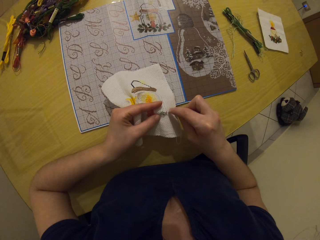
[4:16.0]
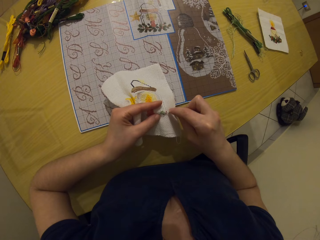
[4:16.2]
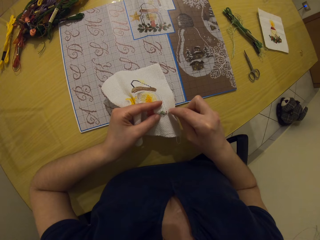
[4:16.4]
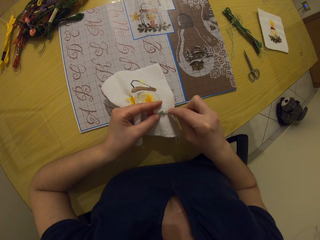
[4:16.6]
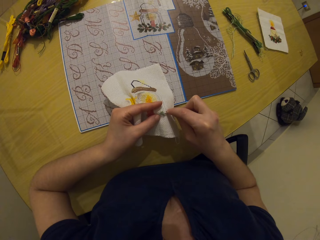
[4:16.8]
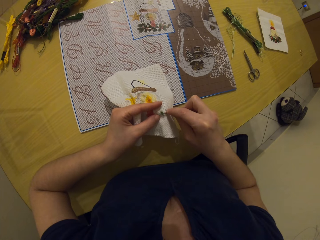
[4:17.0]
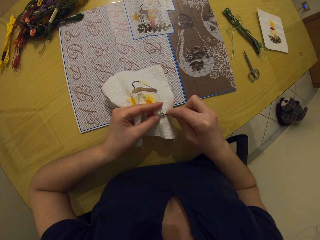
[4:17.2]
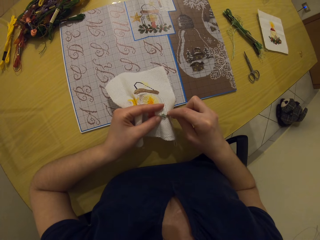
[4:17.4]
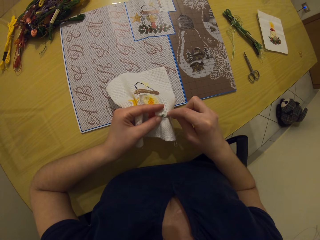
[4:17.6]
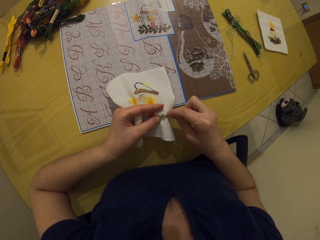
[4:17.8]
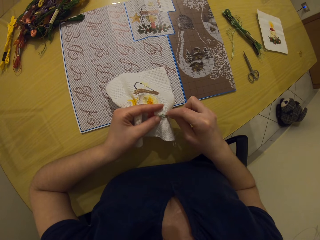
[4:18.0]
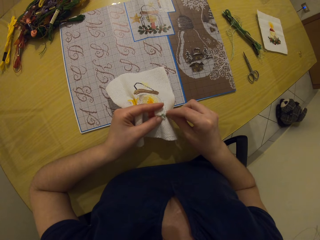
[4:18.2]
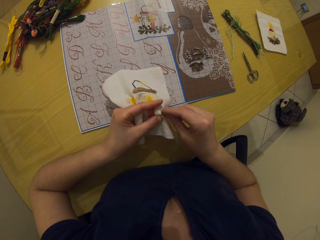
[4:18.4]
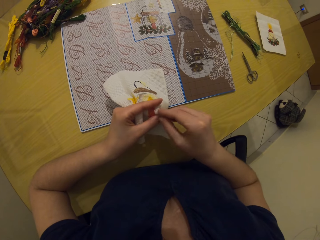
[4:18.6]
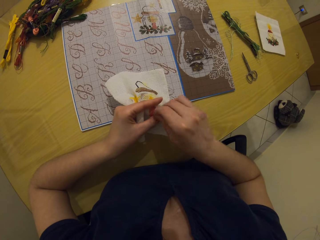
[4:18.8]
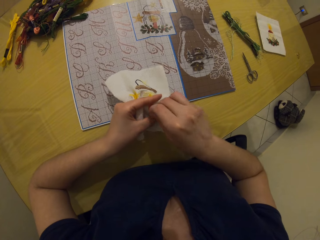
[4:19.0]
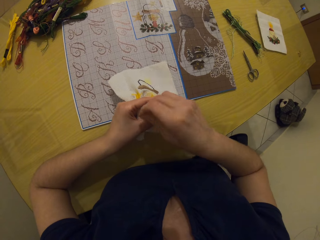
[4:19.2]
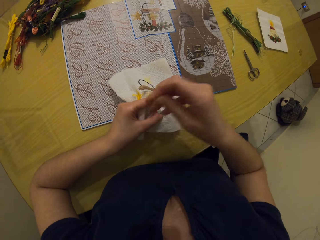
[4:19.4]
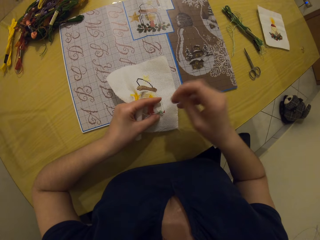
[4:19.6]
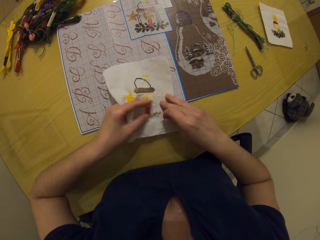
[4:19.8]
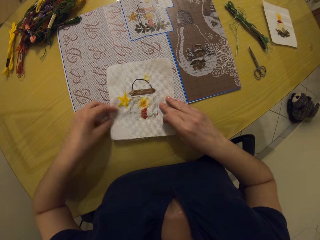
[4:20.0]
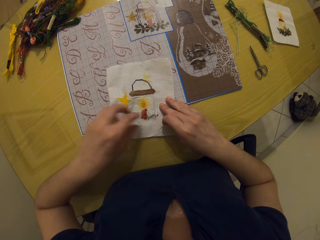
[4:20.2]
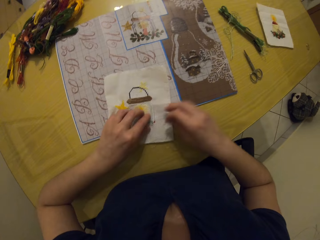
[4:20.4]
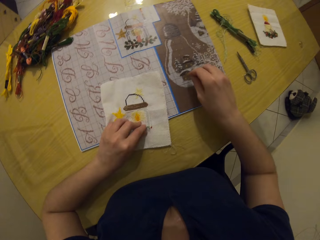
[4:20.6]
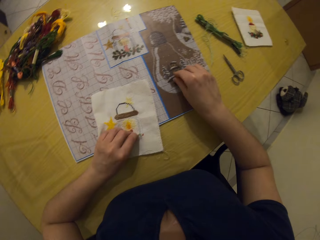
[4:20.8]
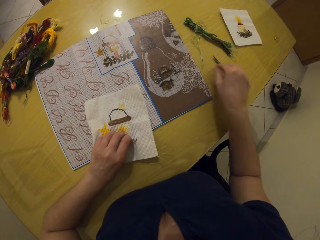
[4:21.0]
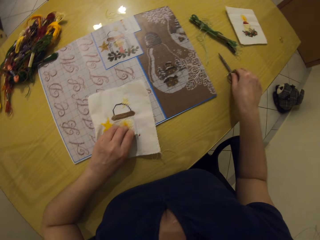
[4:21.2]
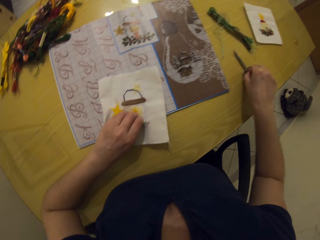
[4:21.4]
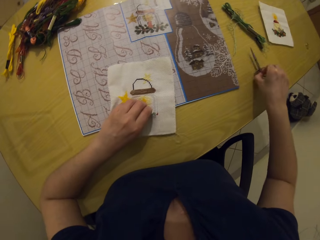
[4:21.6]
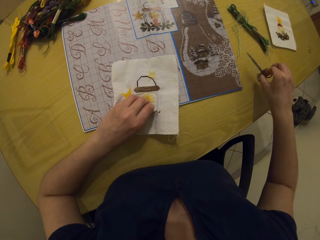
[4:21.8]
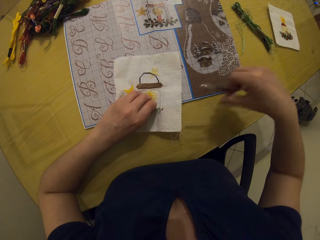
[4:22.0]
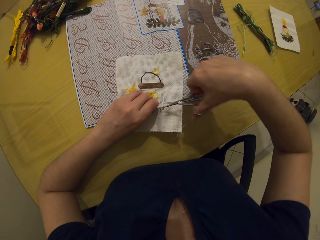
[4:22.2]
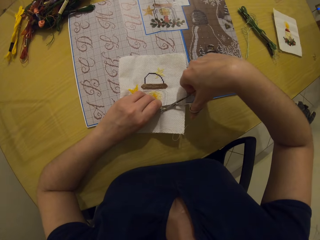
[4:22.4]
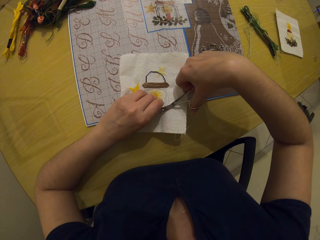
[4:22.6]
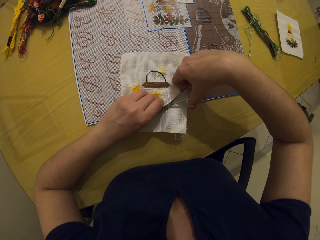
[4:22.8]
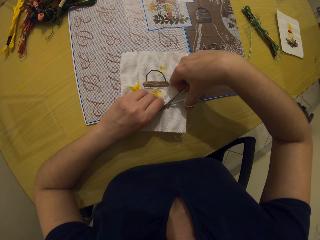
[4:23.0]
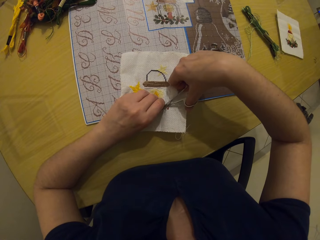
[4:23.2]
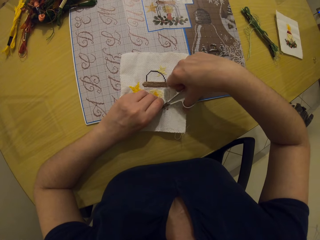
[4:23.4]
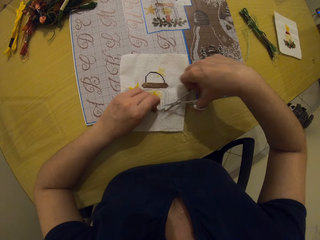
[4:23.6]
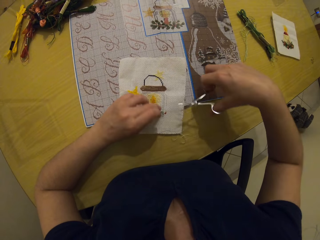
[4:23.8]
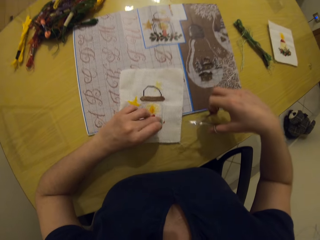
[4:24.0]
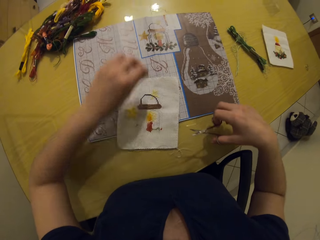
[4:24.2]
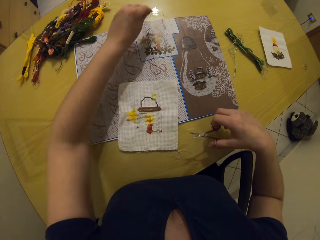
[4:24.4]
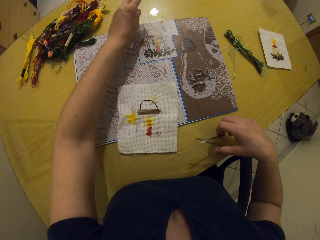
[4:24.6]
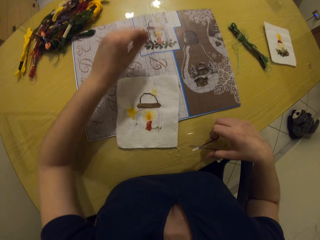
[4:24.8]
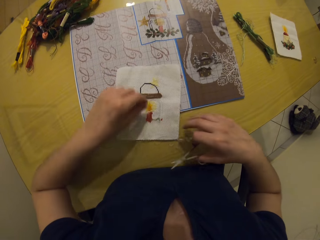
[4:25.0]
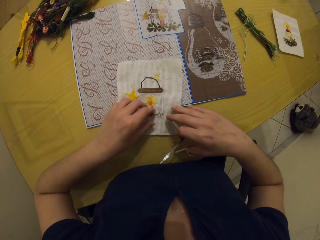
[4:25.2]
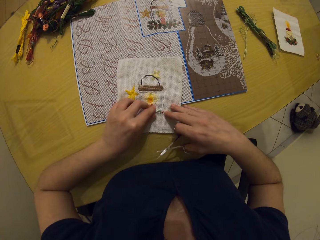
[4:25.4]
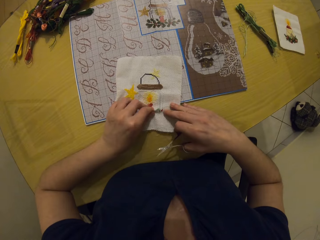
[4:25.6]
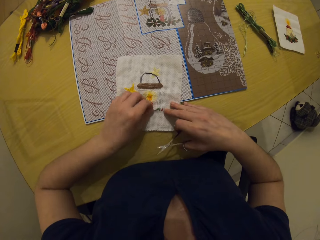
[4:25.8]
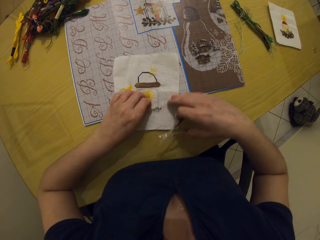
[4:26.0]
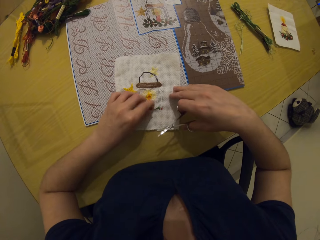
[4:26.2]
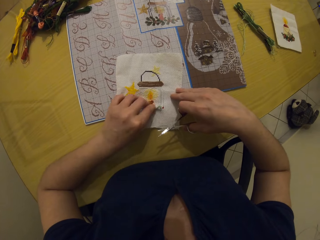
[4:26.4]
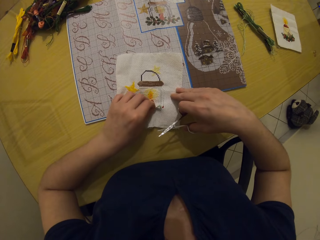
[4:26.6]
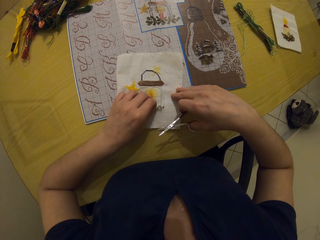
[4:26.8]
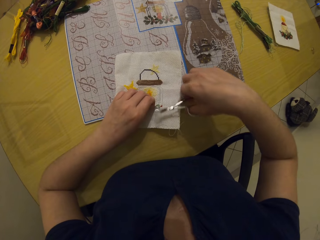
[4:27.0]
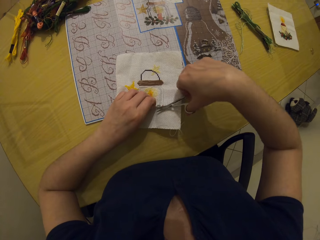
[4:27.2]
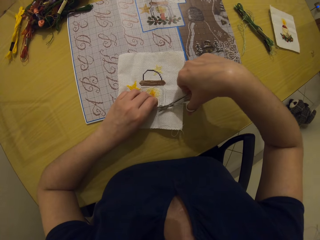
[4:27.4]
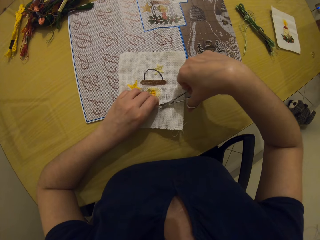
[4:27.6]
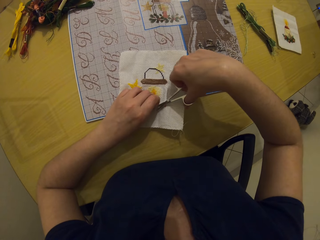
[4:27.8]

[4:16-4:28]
The camera wearer drops the piece of clothing on the table with her left hand. She drops the needle on the table with her right hand. She picks up the pair of scissors from the table with her right hand. She cuts the strand of thread with the scissors in her right hand. She drops the strand of thread on the table with her left hand. She holds the thread.

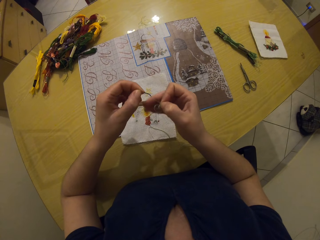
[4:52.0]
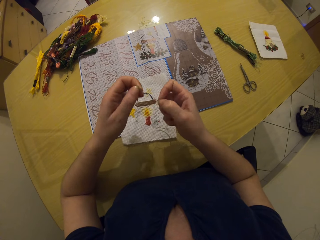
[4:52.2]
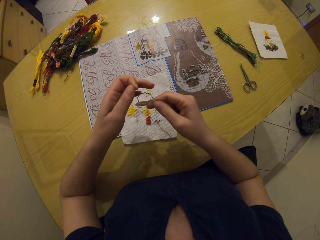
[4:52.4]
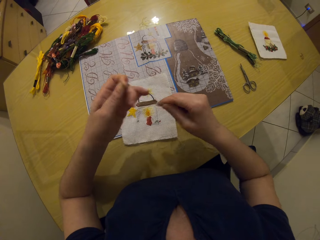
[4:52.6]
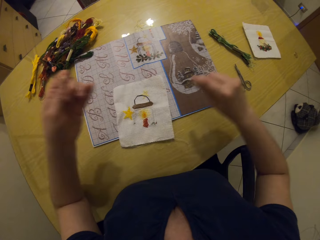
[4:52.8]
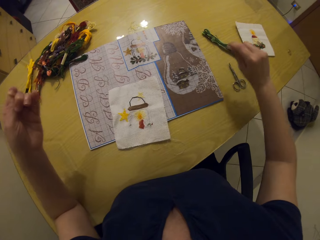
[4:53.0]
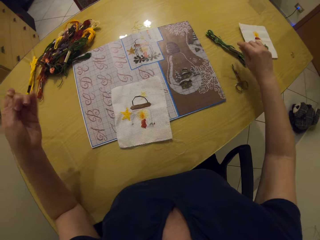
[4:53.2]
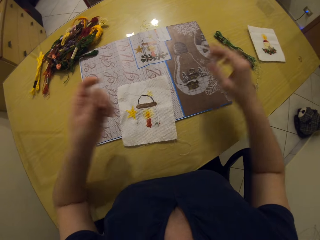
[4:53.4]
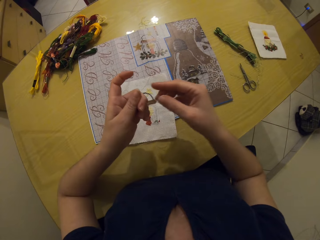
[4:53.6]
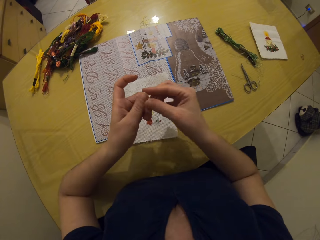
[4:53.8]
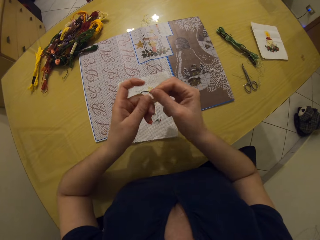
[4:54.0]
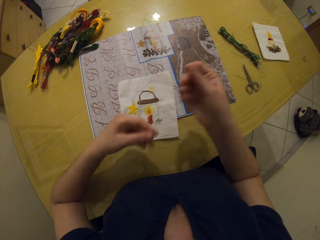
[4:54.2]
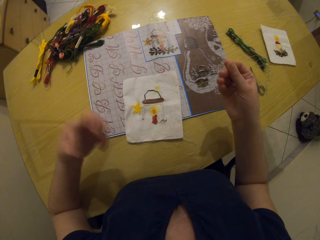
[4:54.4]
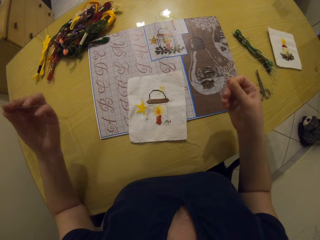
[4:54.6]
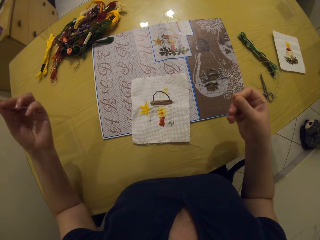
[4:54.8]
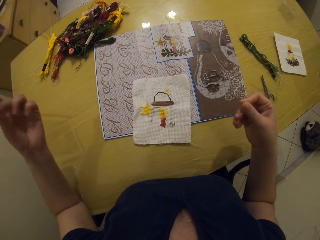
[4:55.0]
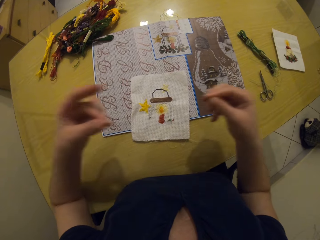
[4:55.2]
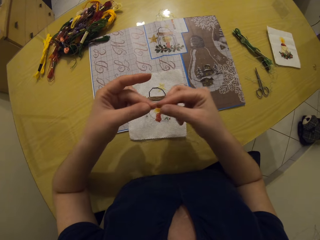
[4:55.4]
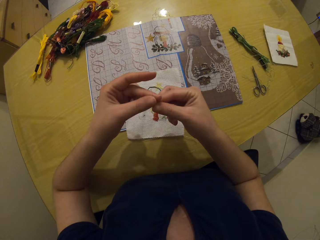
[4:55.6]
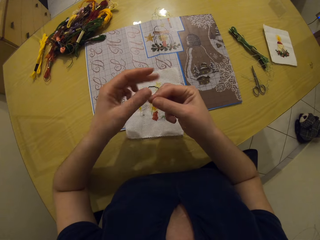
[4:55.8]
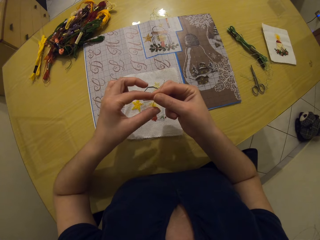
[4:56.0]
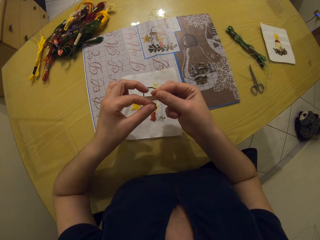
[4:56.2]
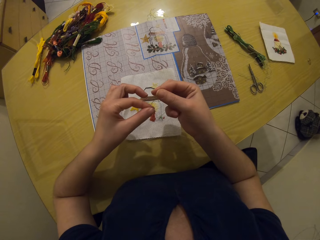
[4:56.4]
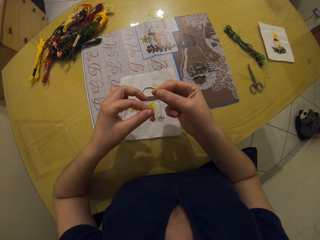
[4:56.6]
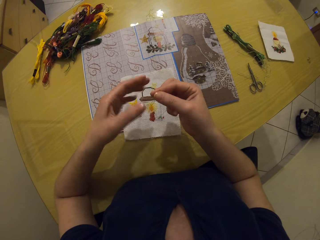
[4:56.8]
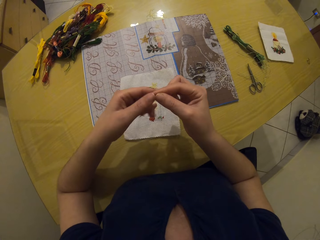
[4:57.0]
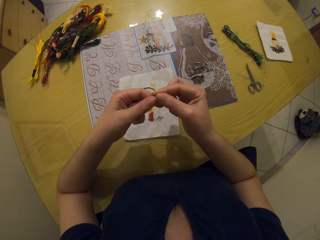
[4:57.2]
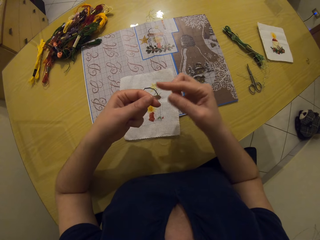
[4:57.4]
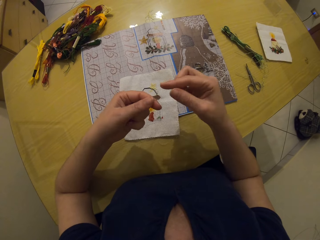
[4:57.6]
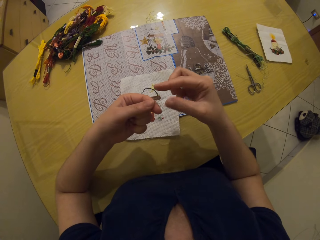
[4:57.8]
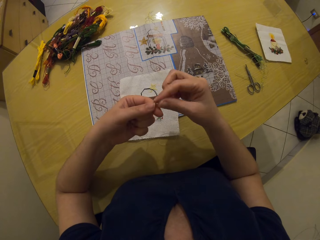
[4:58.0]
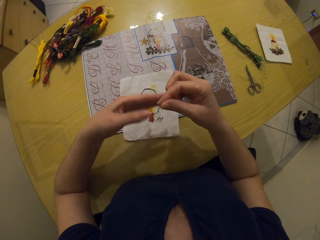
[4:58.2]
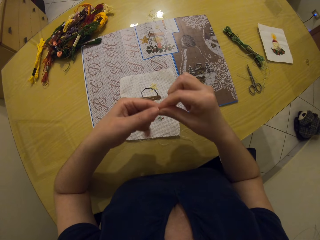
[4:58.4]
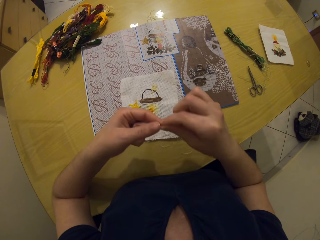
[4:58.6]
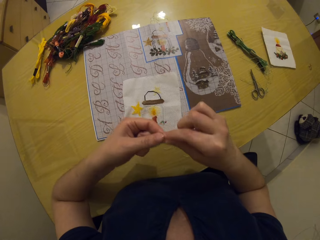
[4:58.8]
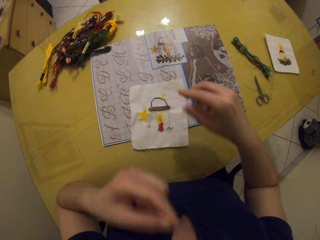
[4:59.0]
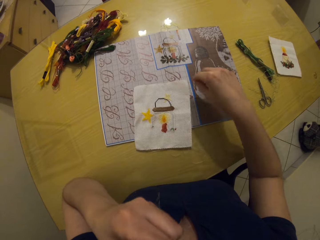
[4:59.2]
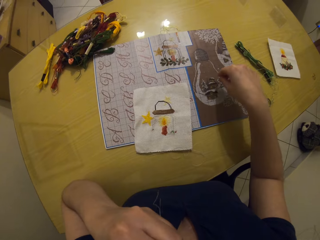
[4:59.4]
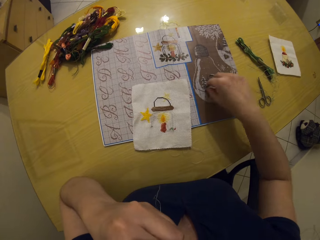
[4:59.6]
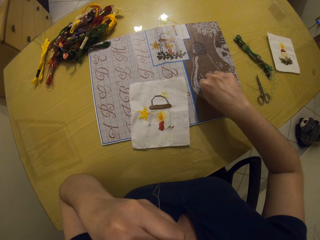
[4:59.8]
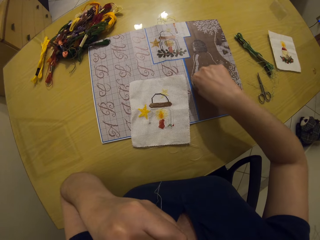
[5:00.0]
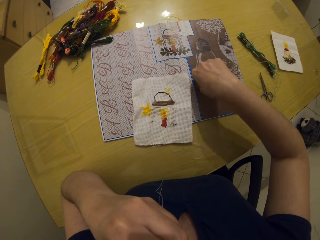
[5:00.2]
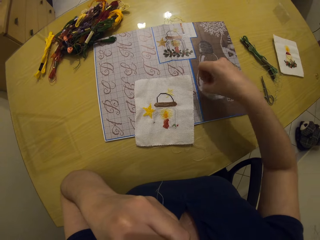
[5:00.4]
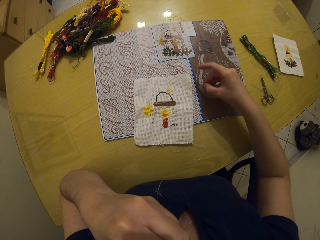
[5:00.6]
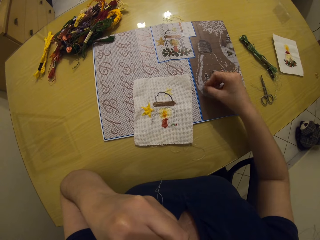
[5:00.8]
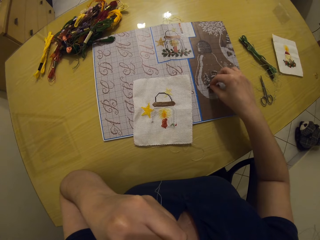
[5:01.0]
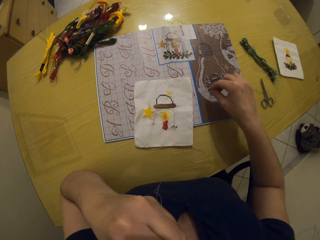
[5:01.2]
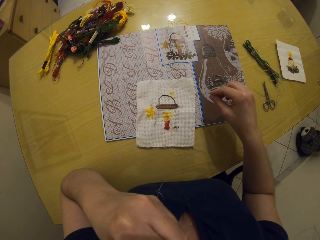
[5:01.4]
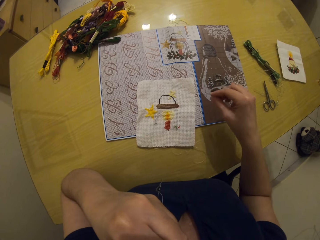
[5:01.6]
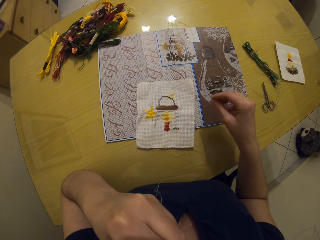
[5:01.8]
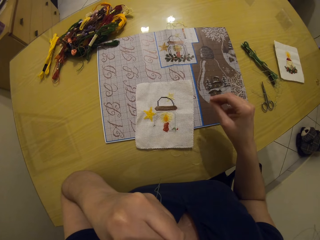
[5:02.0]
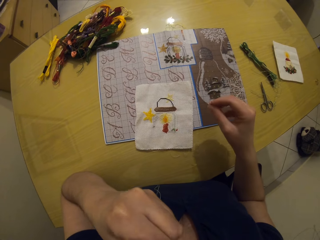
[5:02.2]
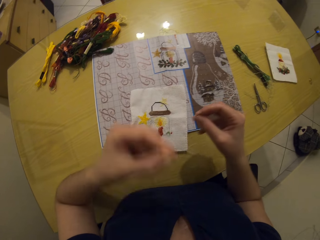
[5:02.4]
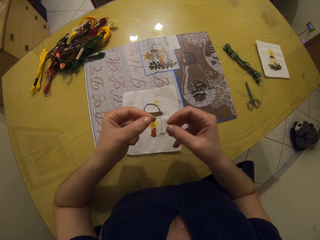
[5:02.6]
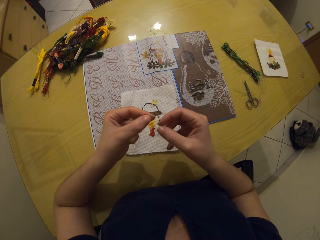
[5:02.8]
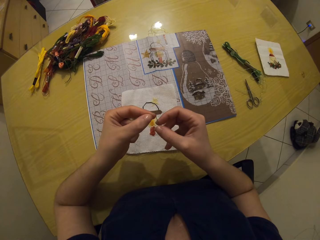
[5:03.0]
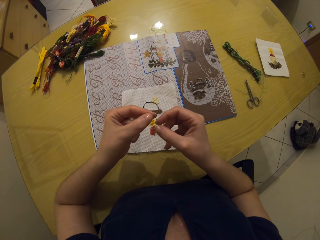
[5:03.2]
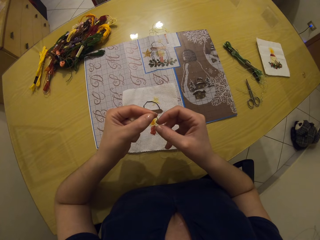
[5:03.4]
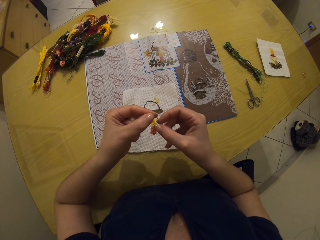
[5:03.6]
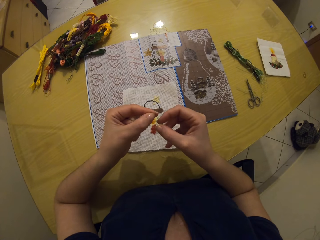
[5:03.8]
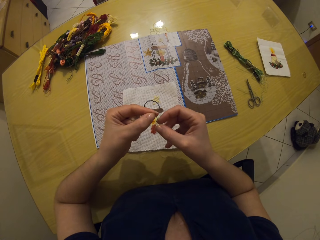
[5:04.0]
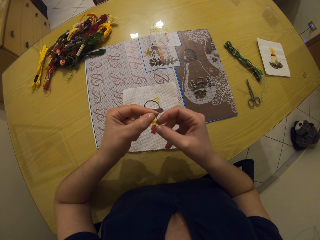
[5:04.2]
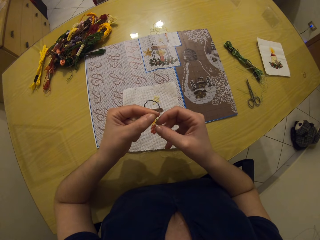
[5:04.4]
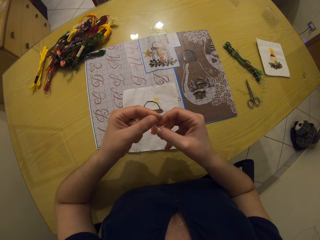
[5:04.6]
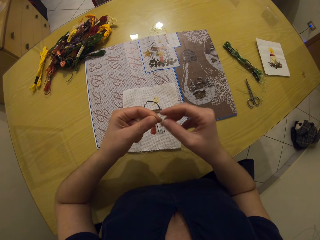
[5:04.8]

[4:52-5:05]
The camera wearer drops the thread on the table with her right hand. She holds the thread with both hands. She picks up the needle on the table with her right hand. She threads the needle with both hands.
